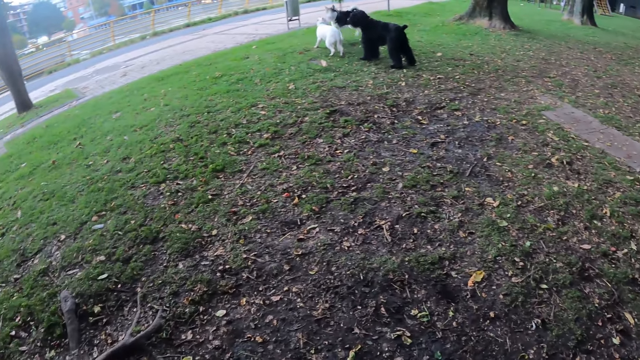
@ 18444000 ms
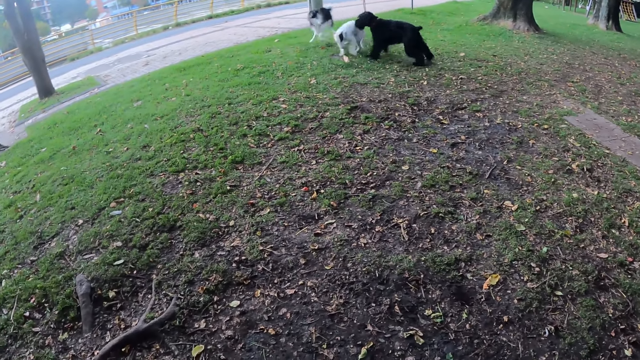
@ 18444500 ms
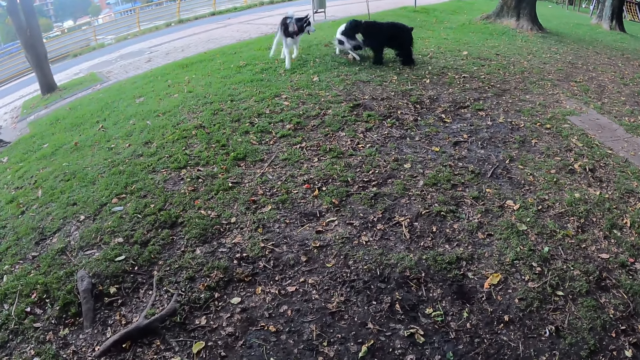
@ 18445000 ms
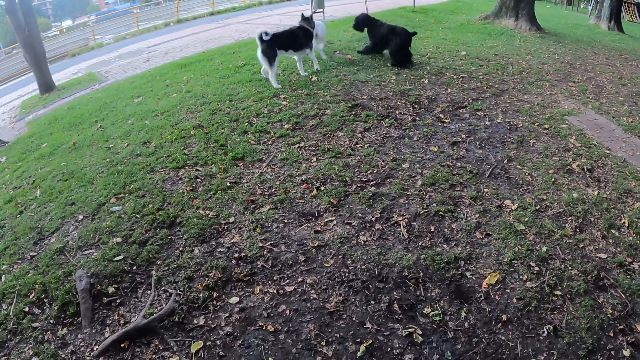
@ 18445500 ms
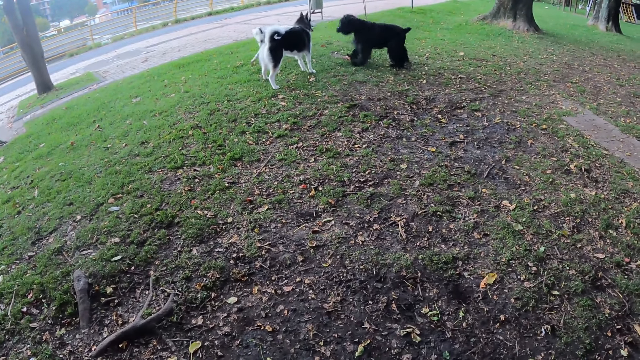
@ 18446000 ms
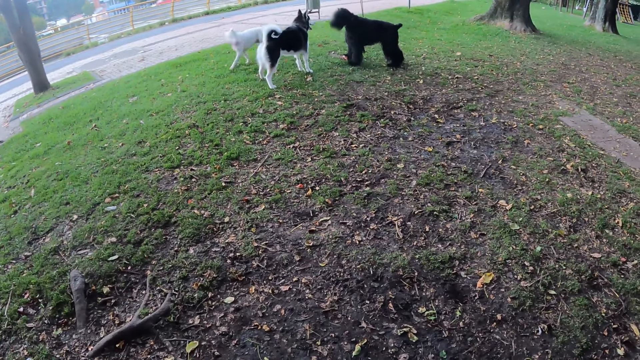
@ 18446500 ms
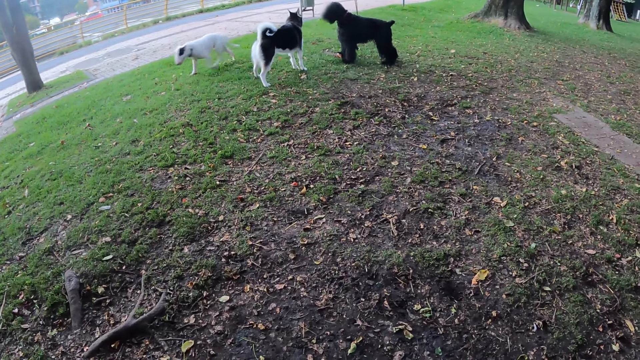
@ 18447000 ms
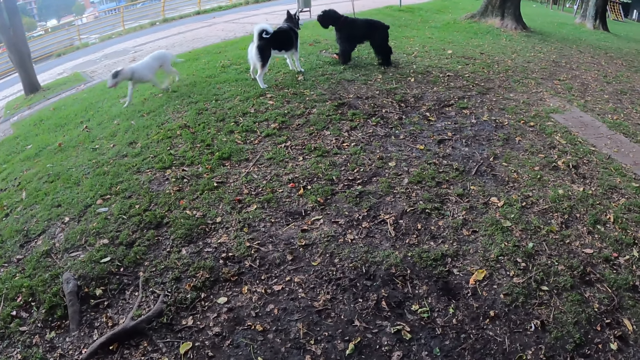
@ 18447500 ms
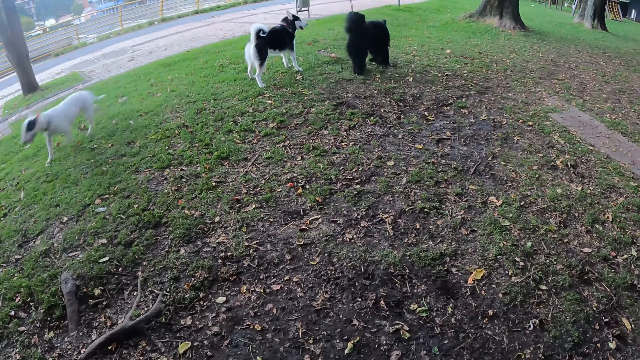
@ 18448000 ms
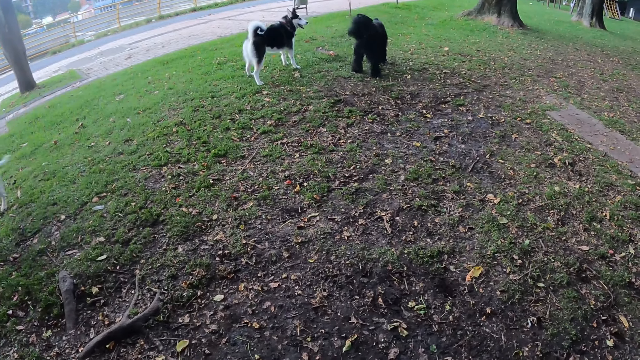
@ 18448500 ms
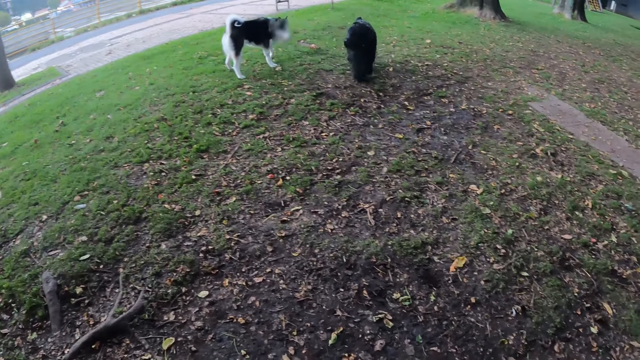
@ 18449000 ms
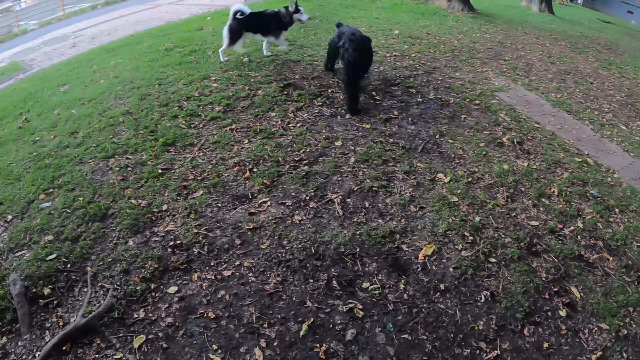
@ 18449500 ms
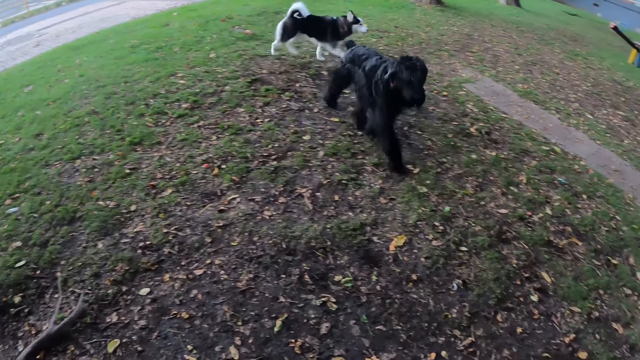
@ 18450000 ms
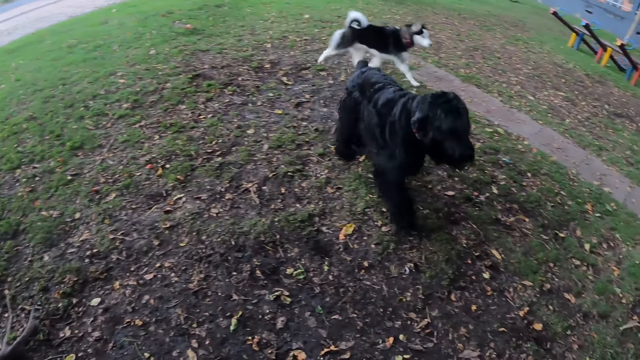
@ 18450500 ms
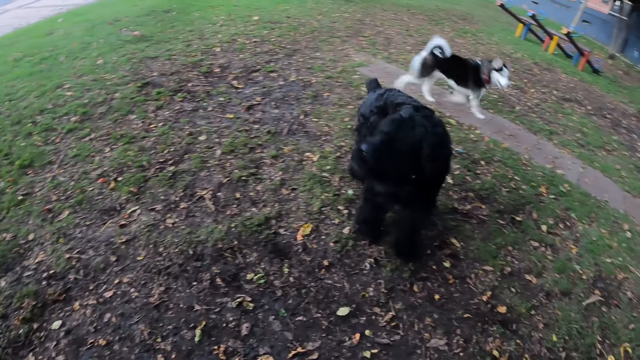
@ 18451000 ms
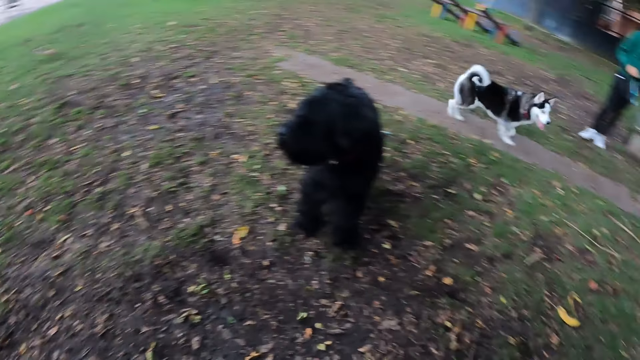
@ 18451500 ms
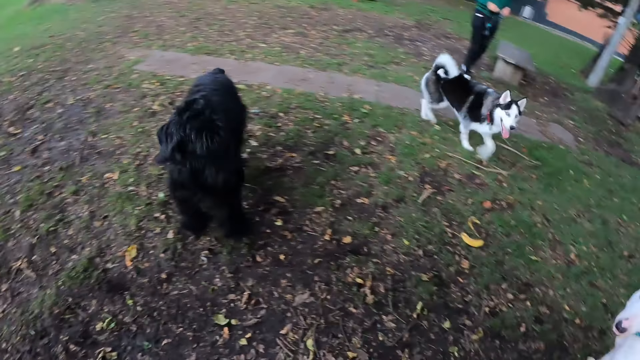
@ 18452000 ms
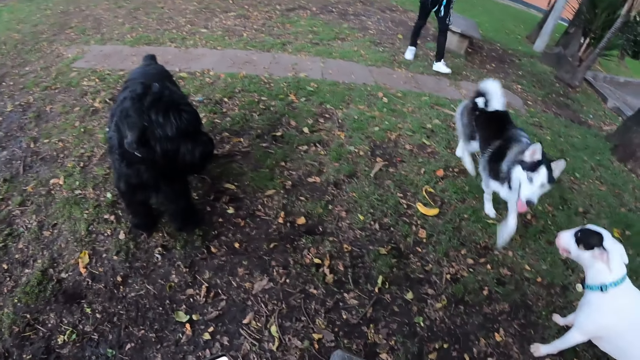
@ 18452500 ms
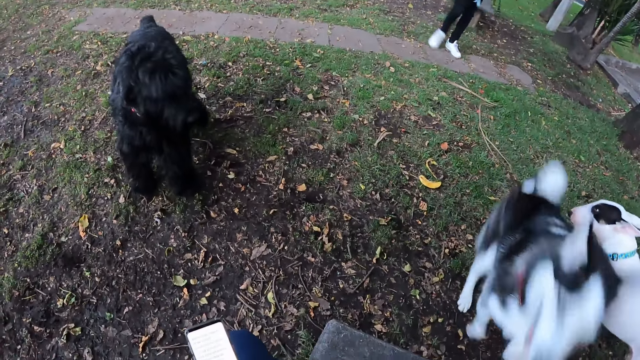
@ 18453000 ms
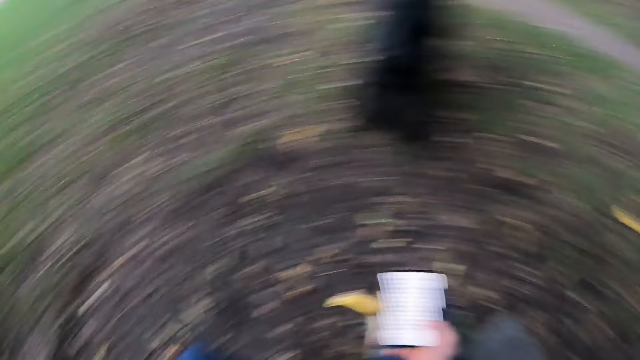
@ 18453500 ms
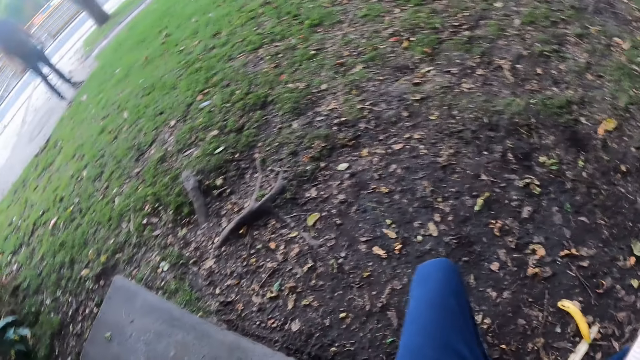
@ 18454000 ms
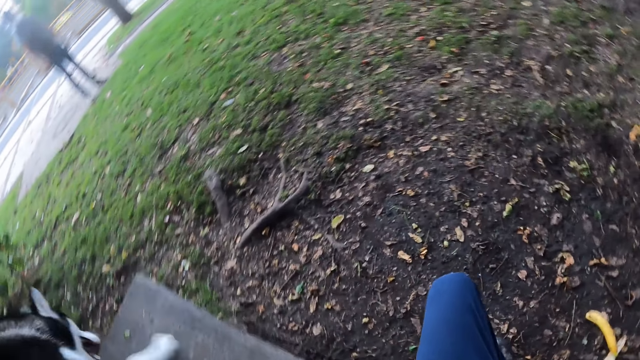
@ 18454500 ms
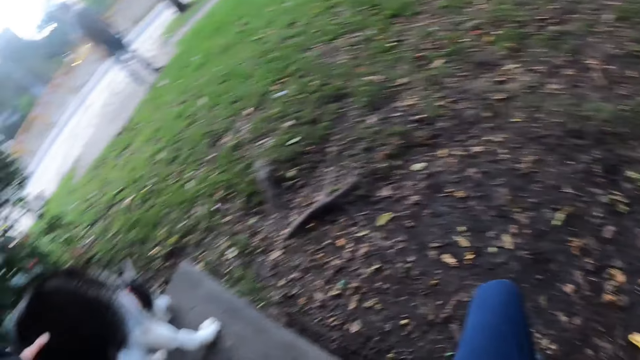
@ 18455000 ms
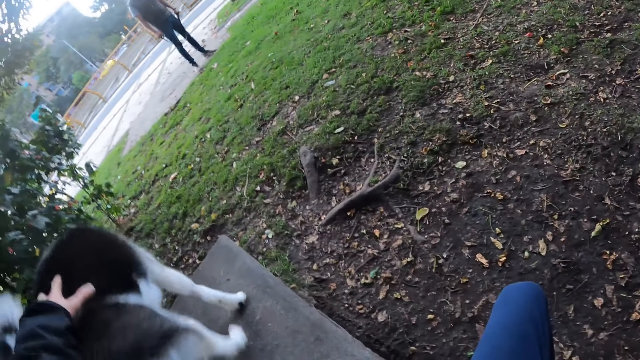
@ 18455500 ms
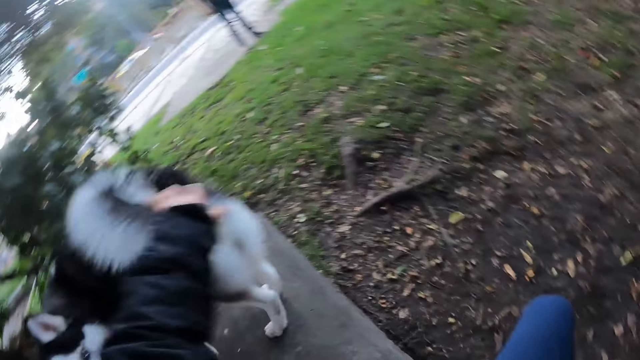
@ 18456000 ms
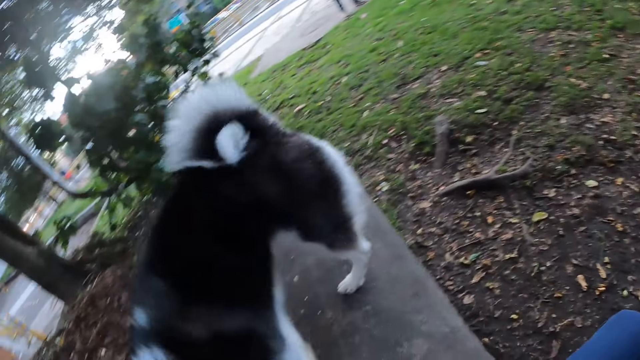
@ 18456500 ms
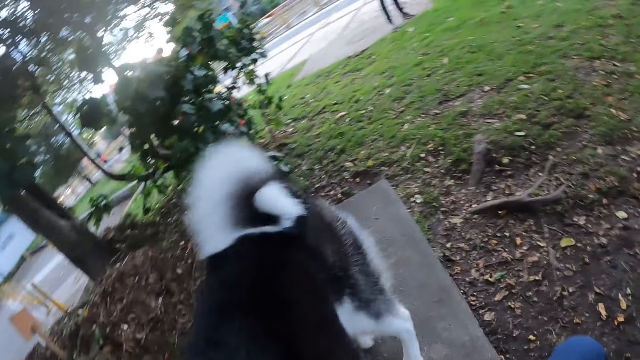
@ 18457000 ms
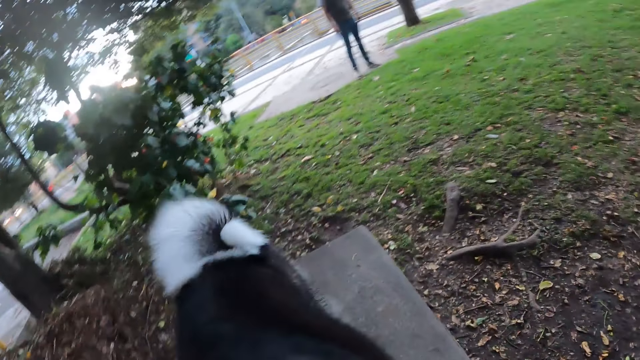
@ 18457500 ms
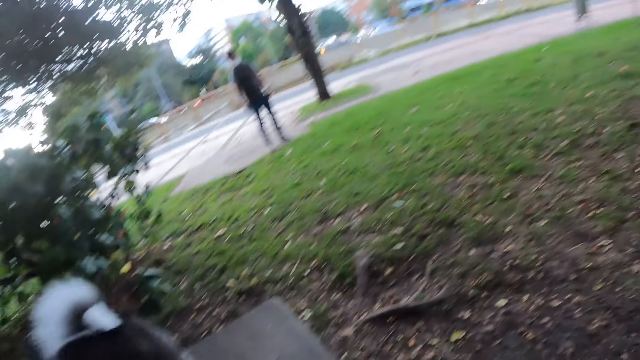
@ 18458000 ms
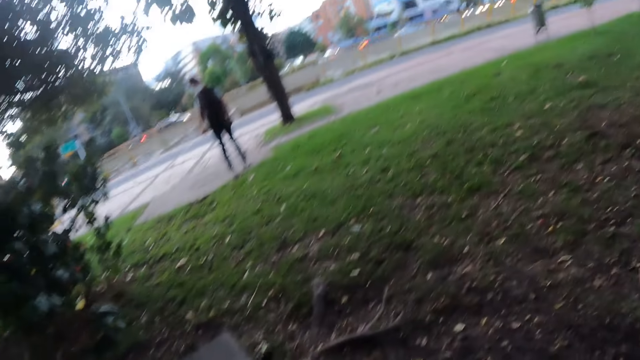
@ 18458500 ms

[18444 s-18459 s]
The man holds a dog leash in both hands. The dog interacts with the camera wearer. The camera wearer plays with the dog with his left hand. He touches the dog's fur.

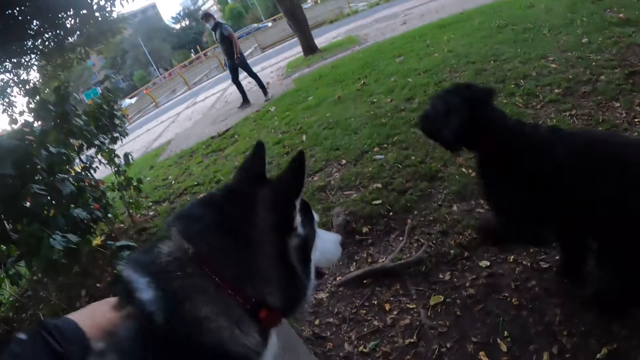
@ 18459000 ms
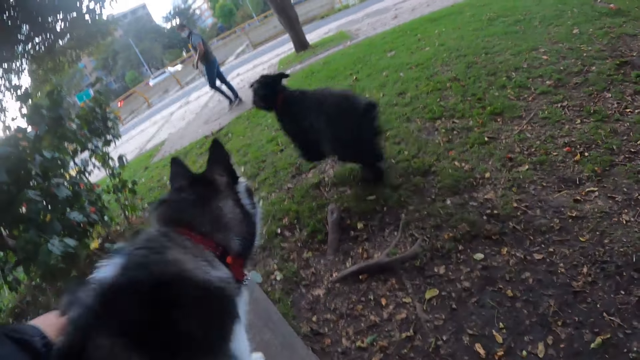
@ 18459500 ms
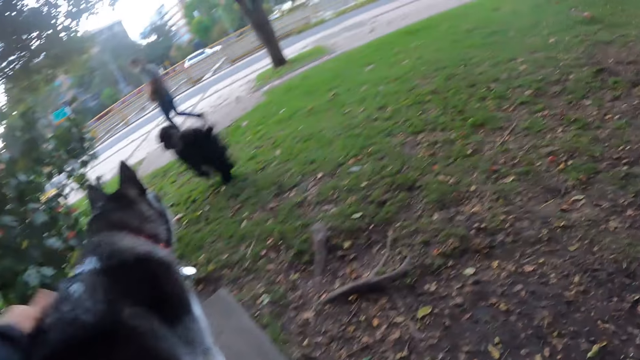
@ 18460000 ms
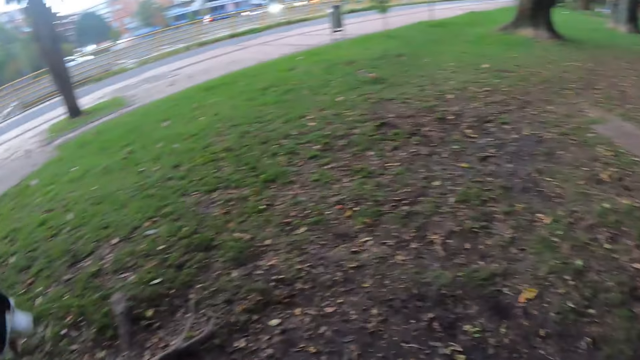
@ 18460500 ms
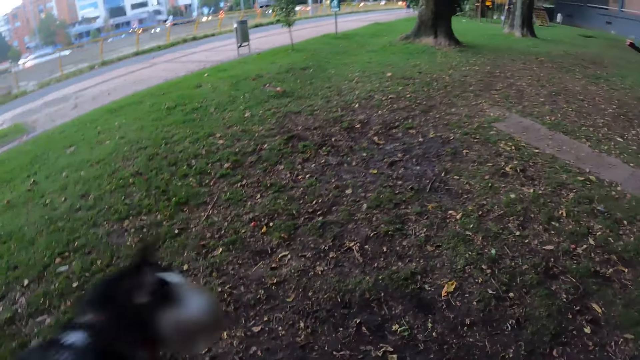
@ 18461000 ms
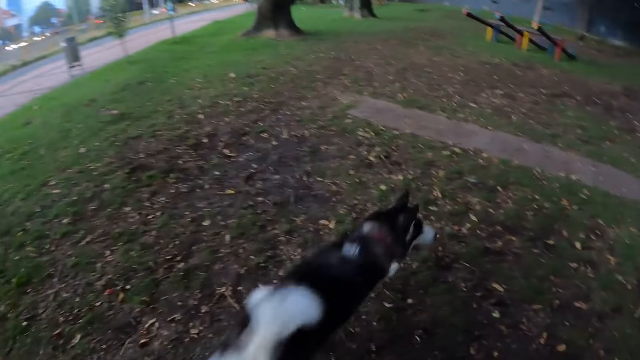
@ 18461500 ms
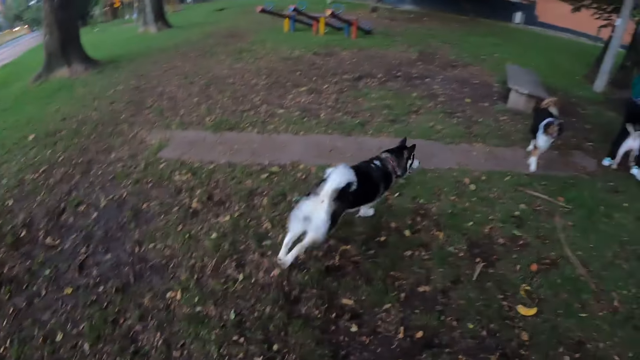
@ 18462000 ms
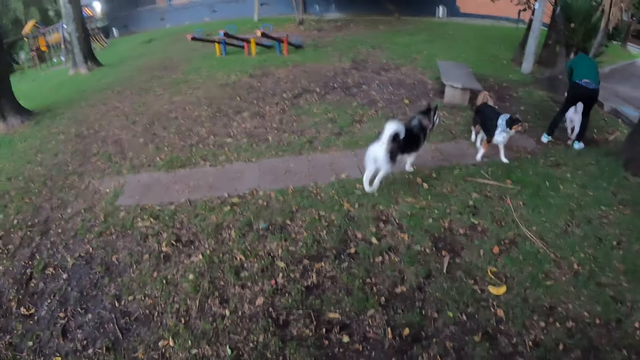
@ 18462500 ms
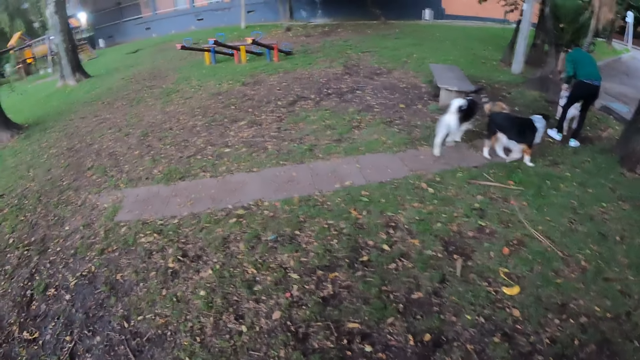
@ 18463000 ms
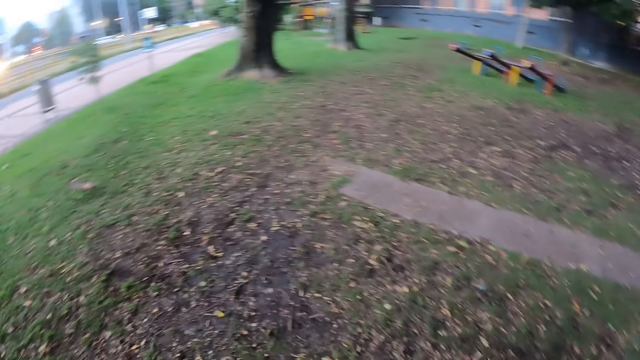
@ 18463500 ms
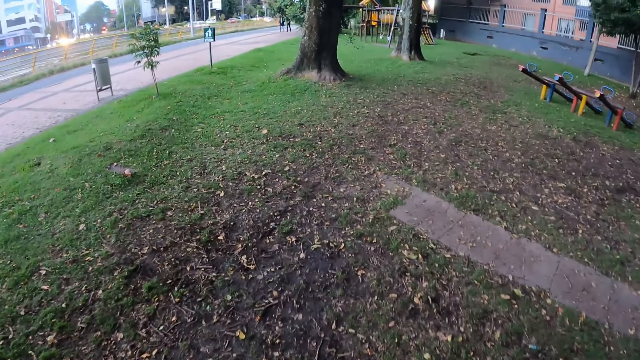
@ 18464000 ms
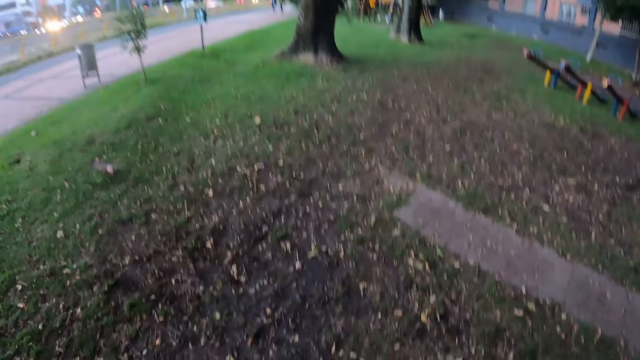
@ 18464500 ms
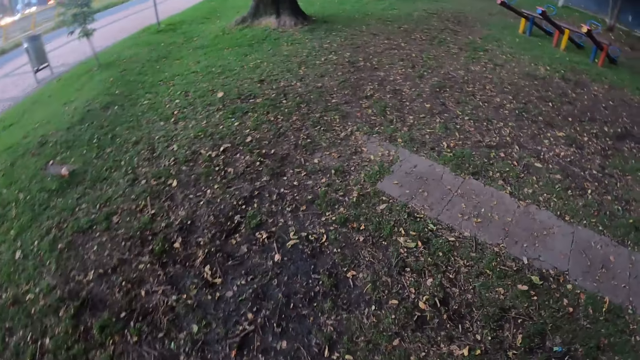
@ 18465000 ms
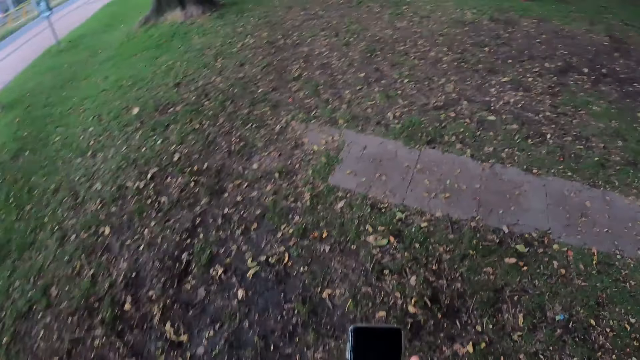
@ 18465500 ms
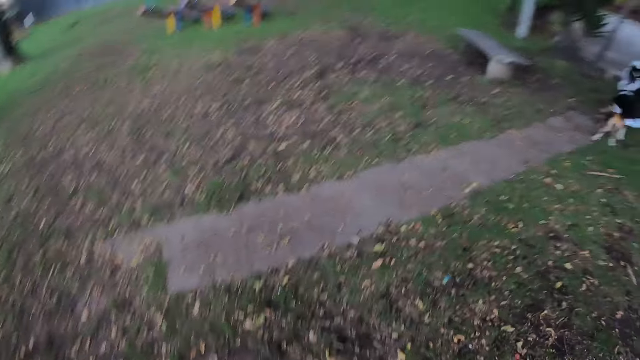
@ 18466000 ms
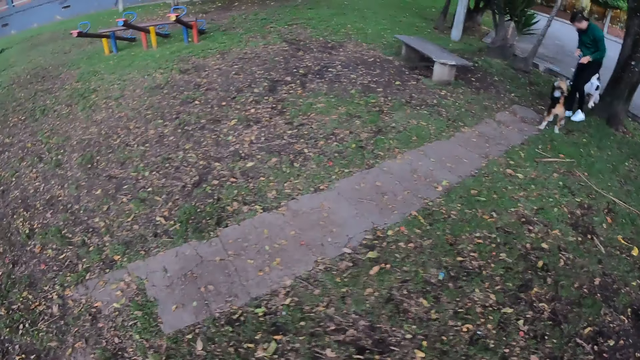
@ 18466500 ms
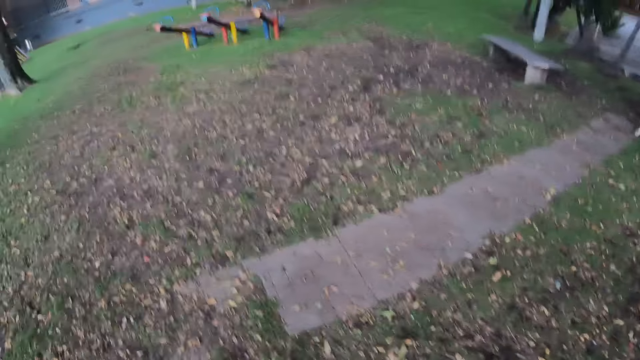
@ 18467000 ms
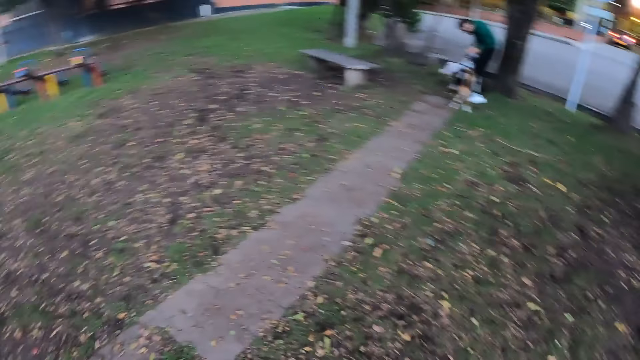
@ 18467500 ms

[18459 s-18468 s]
The camera wearer walks around the park. The man plays with a dog. The camera wearer holds the phone with her right hand. The man interacts with the dog, another dog and a third dog.
